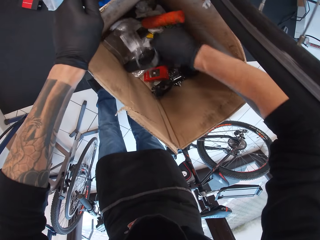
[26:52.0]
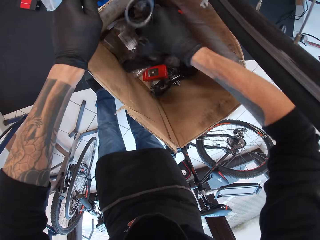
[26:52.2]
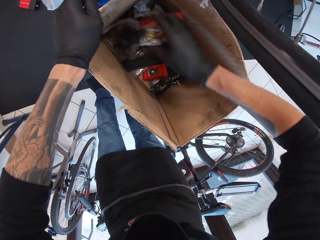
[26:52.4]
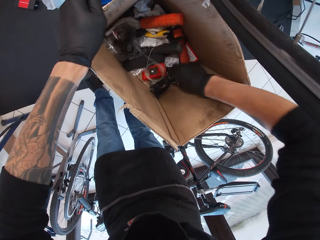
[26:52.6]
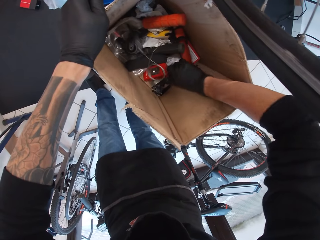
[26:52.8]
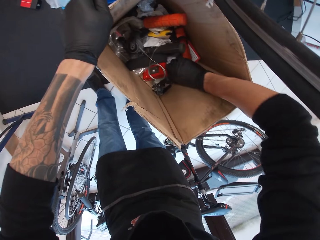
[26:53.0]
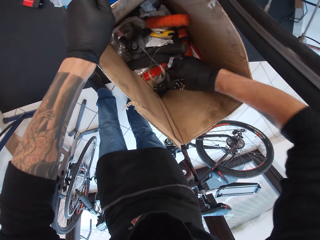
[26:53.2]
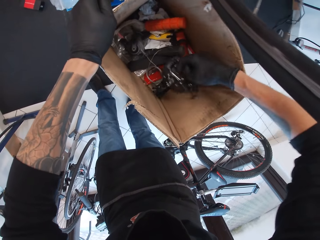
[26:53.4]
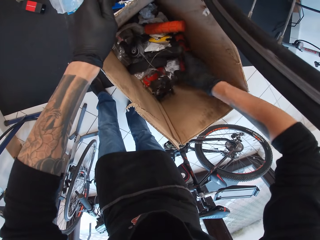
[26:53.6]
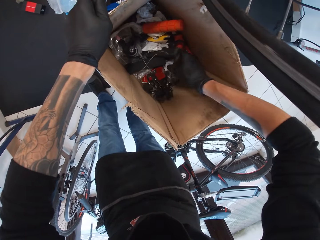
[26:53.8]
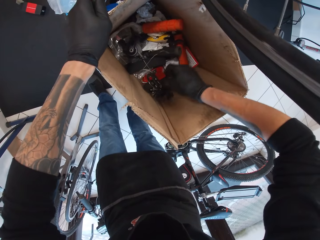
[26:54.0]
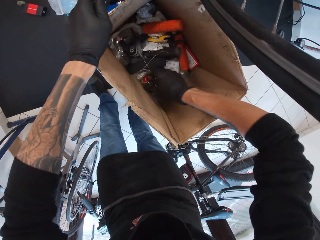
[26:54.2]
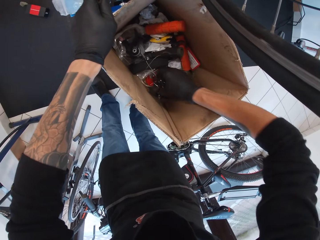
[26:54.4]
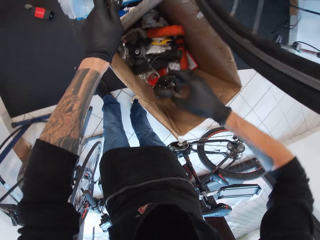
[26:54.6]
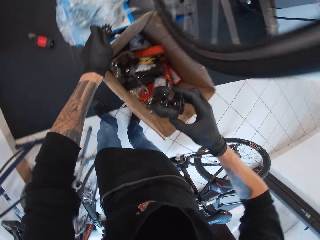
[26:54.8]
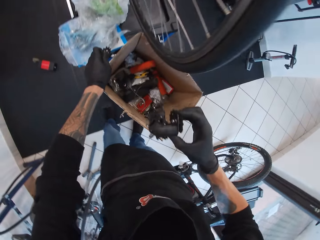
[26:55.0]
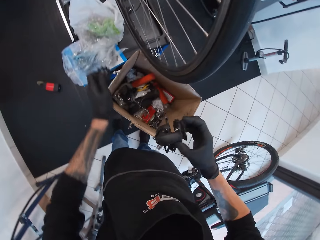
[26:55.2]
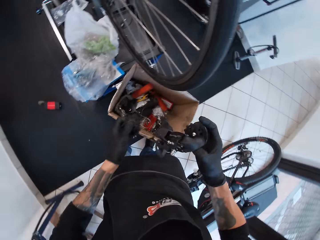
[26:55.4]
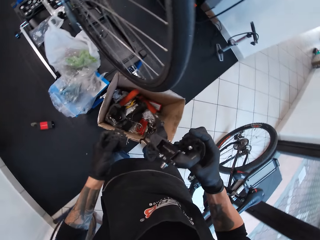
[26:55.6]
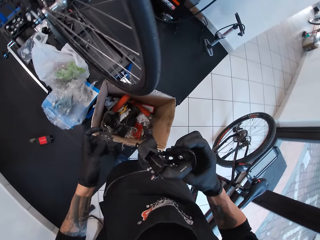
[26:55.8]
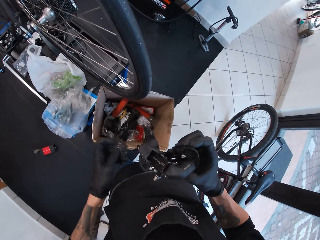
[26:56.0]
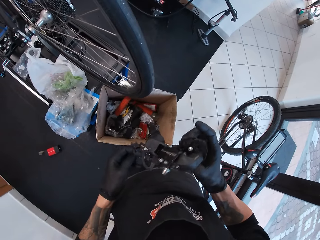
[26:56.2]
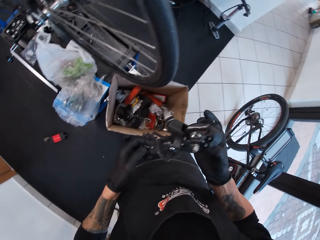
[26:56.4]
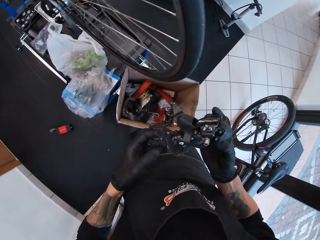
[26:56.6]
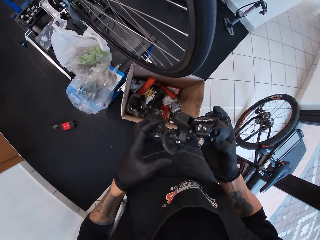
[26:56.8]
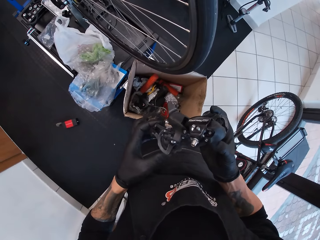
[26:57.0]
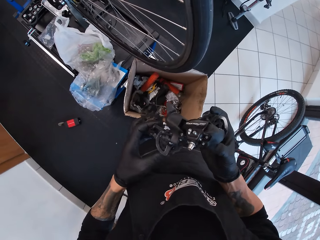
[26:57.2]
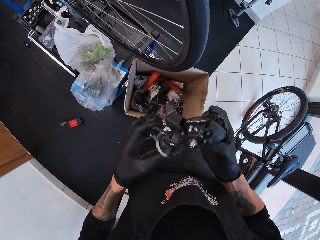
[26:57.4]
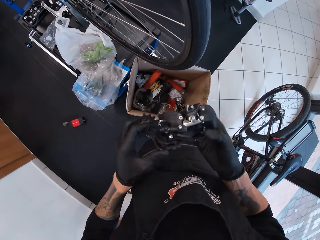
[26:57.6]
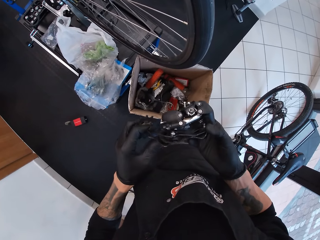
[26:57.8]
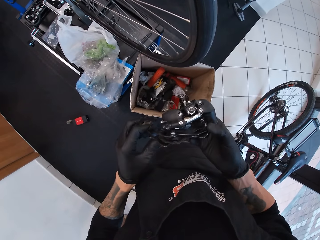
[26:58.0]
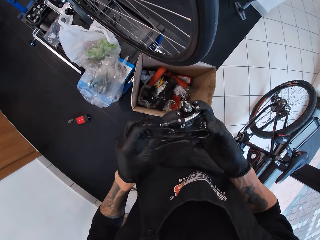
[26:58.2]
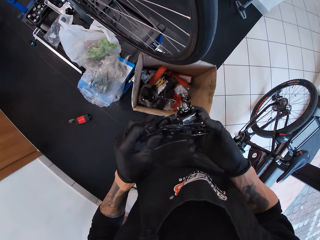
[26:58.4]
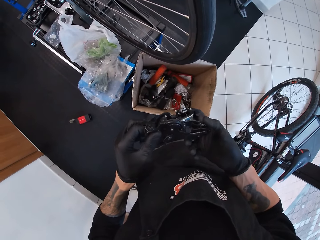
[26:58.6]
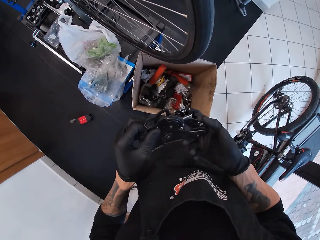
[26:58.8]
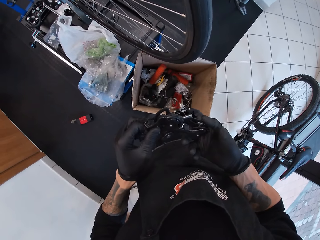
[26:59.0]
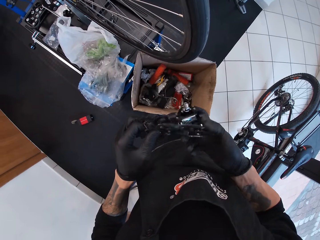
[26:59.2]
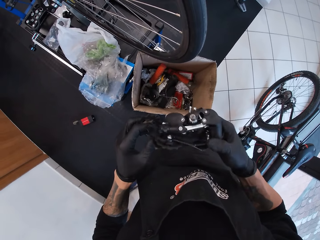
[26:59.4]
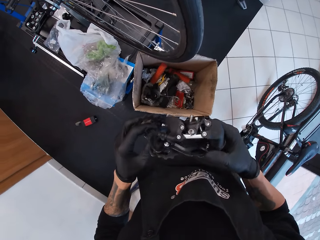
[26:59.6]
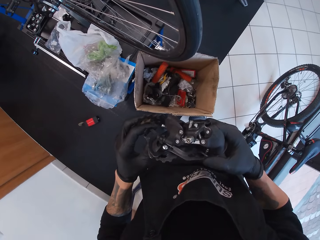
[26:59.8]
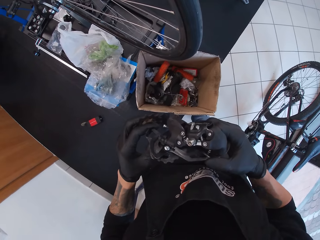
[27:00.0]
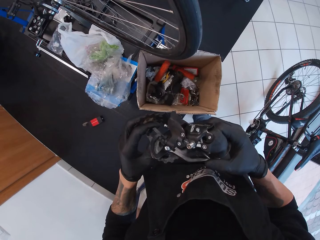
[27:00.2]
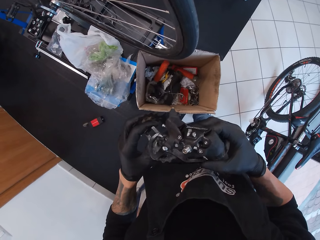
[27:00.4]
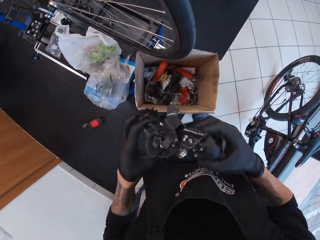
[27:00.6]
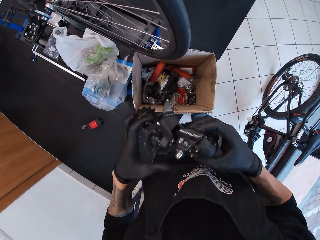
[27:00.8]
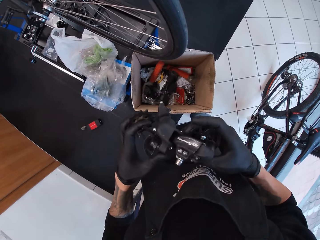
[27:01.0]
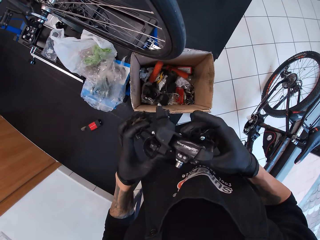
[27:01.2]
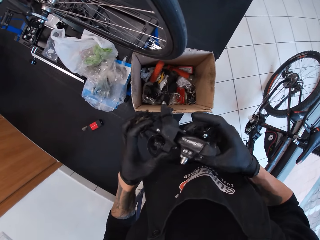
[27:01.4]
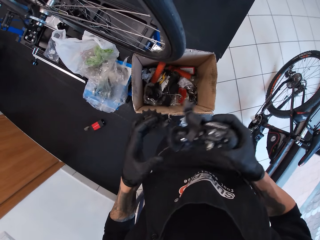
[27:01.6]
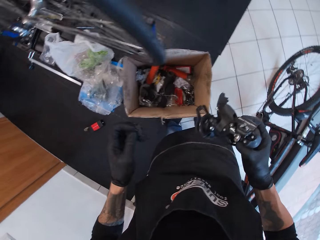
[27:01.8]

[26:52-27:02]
The camera wearer picks up the bottom bracket with the right hand. They look at the bottom bracket. They look at something.

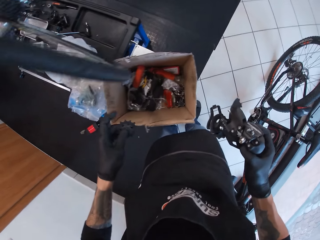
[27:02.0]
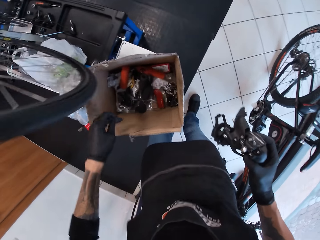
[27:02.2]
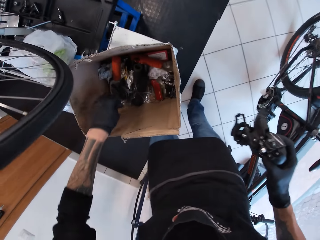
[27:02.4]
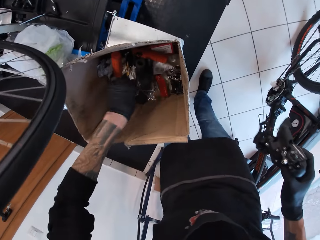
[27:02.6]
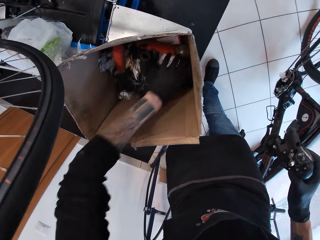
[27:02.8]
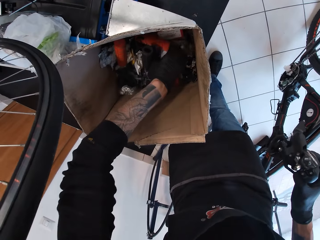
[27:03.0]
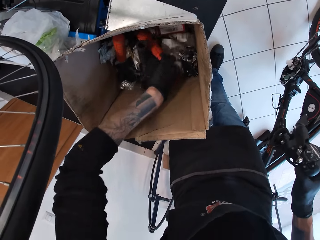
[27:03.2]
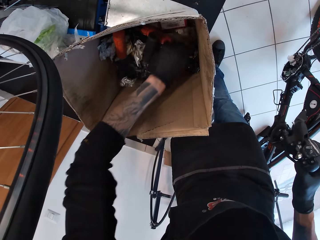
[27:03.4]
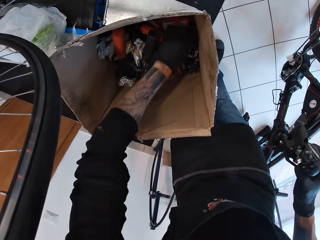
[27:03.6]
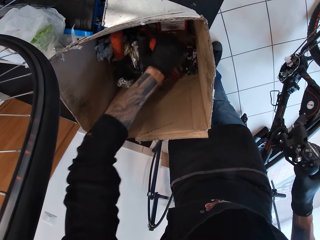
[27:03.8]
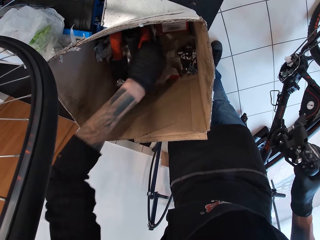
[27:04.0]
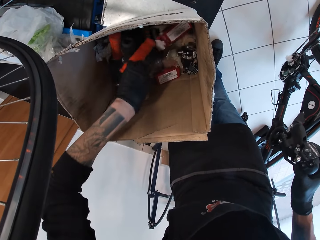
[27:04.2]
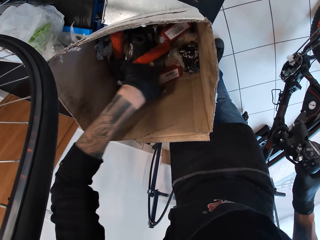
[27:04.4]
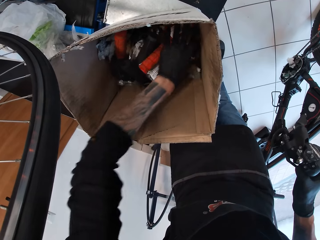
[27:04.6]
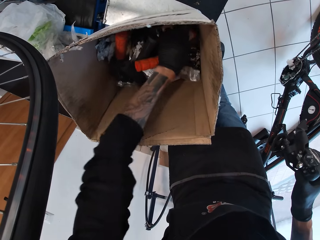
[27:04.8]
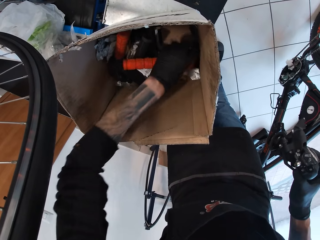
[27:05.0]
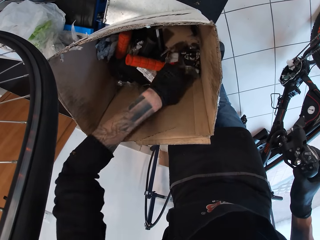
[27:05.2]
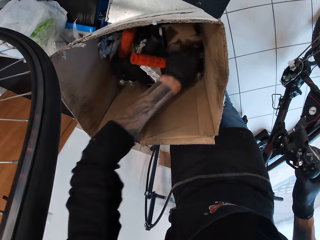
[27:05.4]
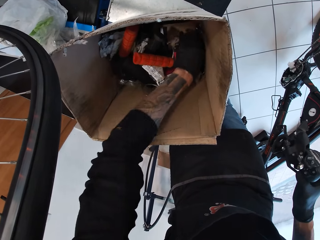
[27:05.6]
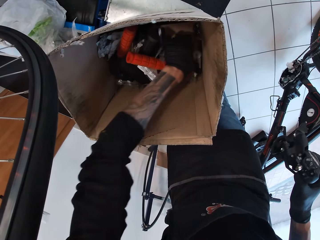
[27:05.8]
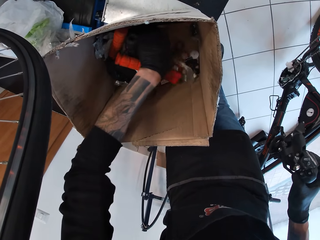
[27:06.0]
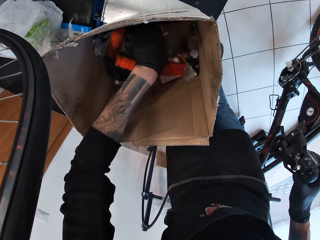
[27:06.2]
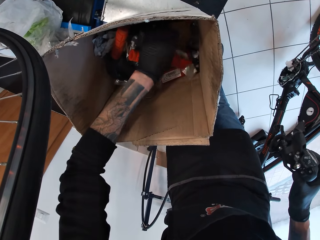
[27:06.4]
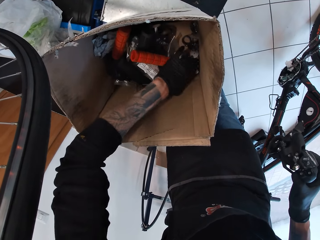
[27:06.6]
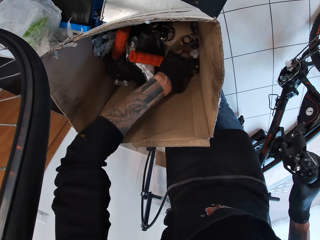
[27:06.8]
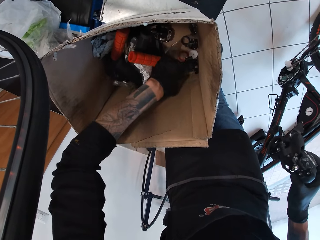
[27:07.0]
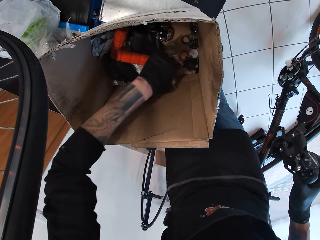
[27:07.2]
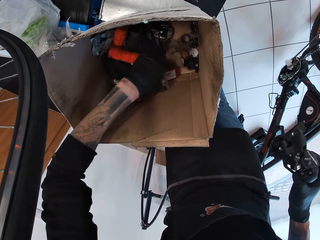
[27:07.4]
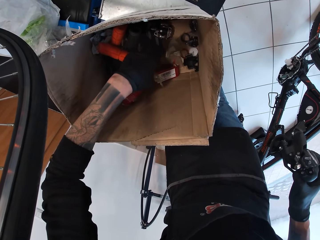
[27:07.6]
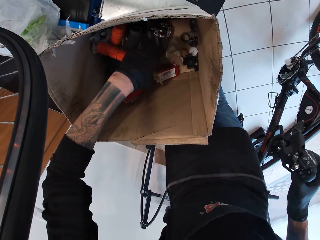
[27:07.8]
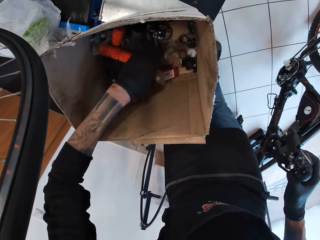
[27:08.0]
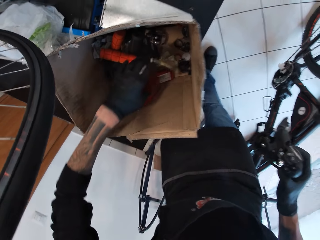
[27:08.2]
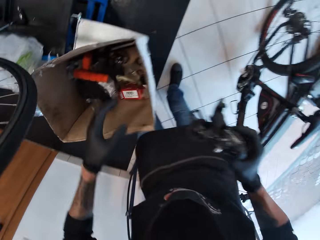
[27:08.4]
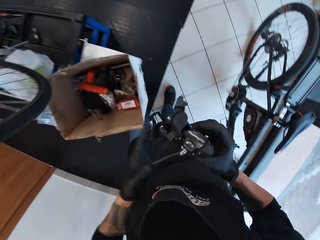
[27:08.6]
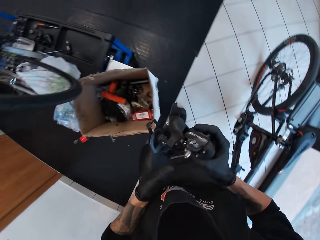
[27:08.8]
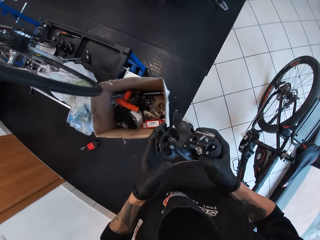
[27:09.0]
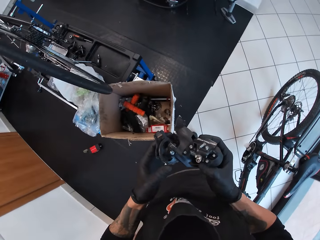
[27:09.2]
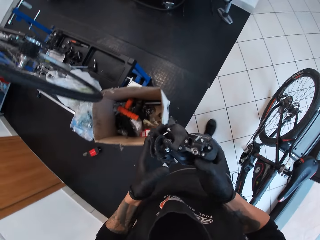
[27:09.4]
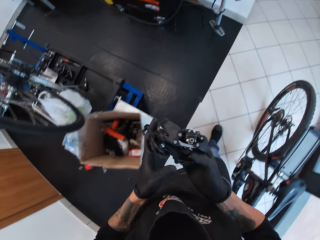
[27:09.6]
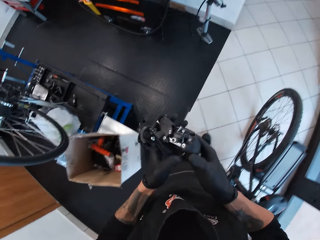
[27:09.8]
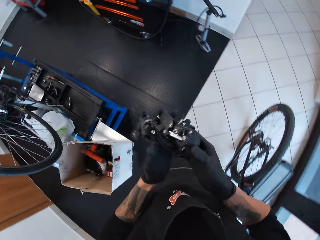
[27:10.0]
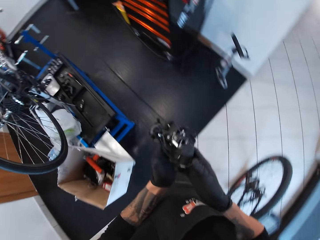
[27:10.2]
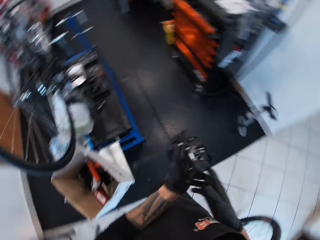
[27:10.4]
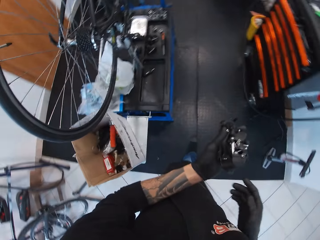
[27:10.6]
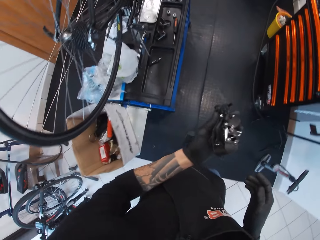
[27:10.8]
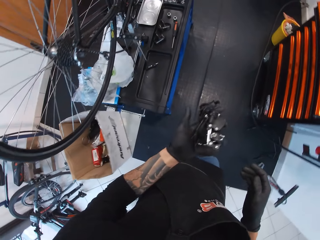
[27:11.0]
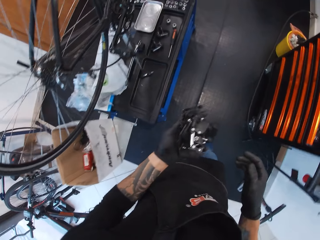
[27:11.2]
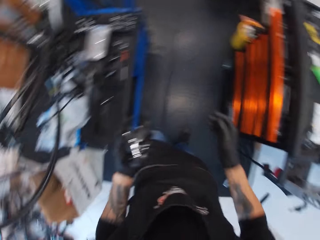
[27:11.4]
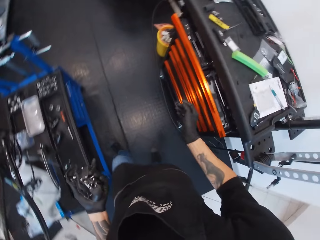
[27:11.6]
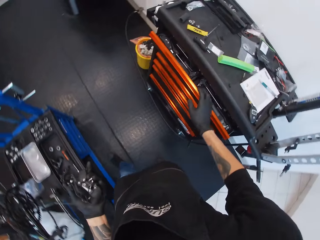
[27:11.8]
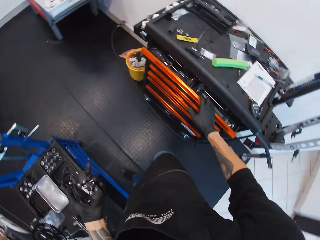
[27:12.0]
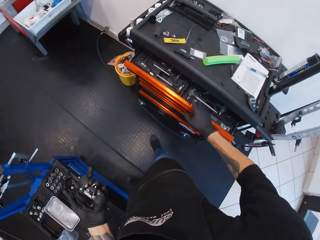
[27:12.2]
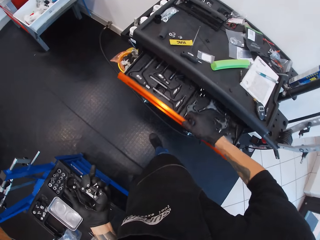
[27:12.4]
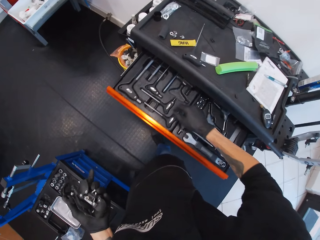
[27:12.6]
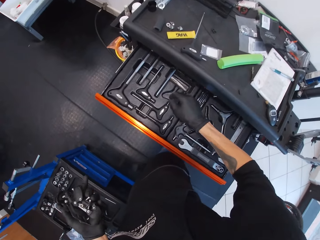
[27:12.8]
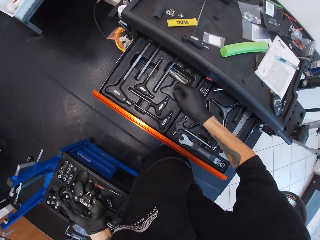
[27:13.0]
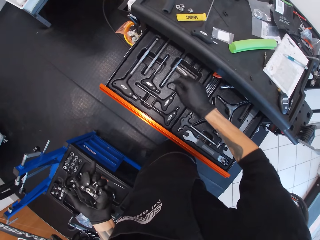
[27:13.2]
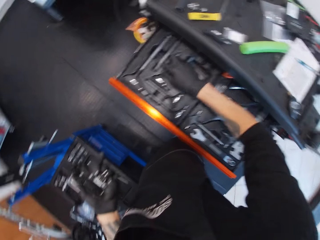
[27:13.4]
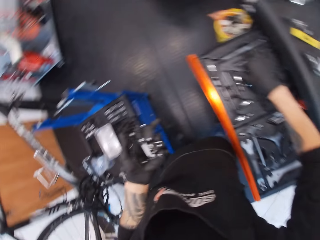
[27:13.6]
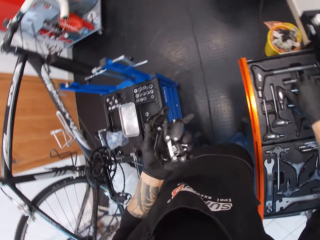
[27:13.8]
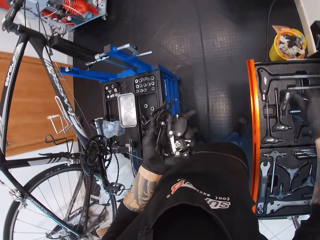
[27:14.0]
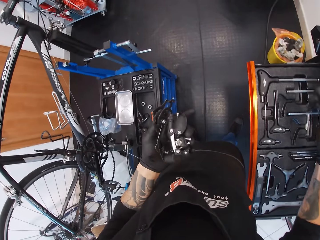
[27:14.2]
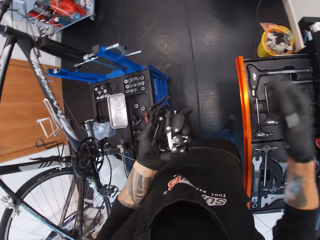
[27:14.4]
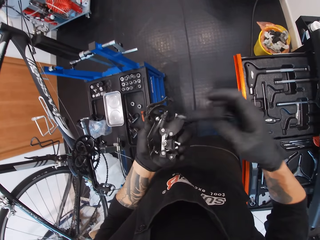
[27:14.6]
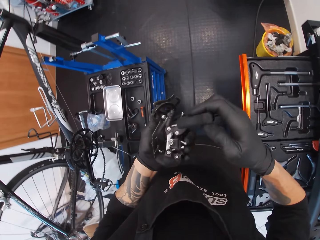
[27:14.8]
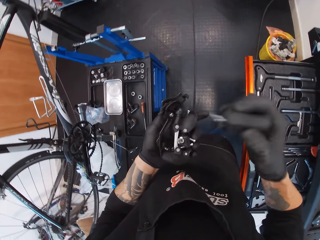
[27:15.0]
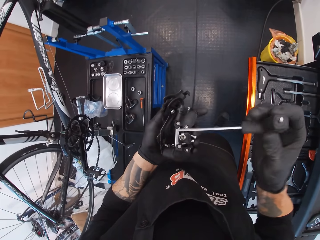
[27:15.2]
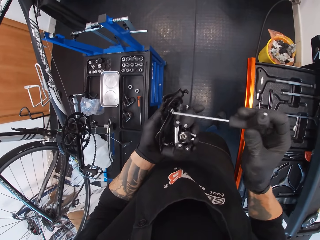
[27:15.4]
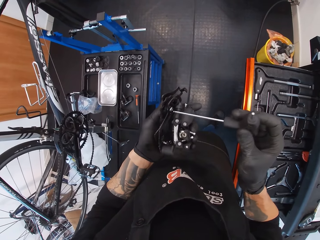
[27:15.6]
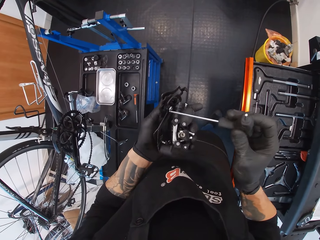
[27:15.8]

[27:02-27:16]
The camera wearer places the hub in the box. They search the items in the box. They hold the bottom bracket with both hands. They move in the garage. They pull the drawer. They open the drawer. They pick up the hex key wrench.
